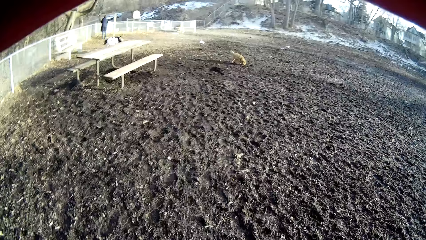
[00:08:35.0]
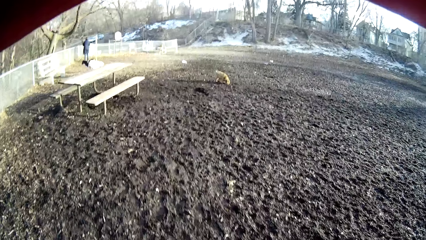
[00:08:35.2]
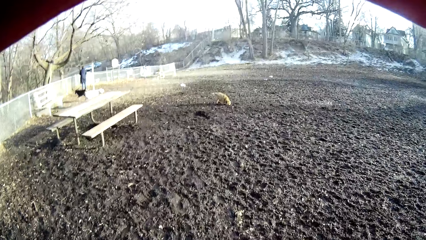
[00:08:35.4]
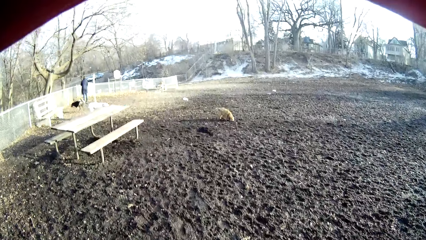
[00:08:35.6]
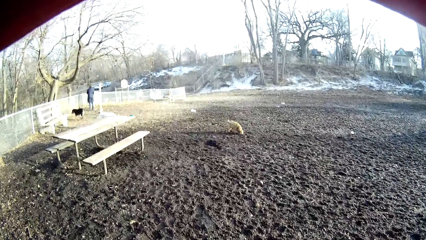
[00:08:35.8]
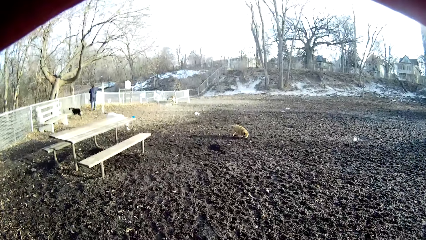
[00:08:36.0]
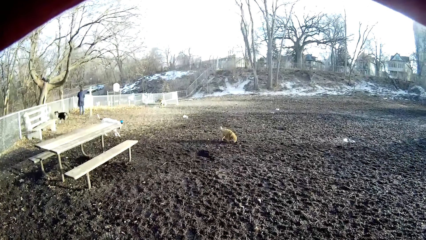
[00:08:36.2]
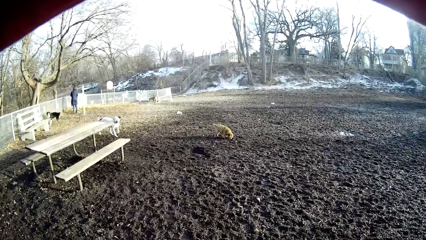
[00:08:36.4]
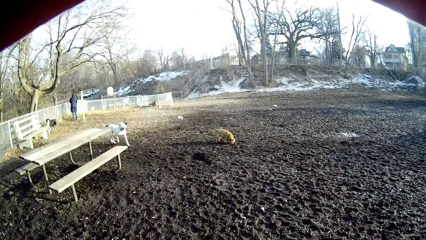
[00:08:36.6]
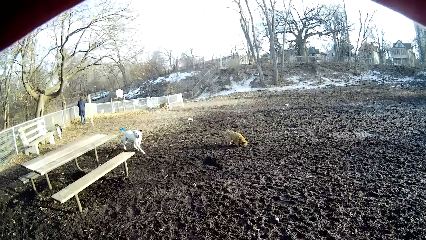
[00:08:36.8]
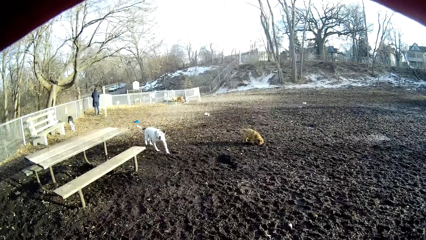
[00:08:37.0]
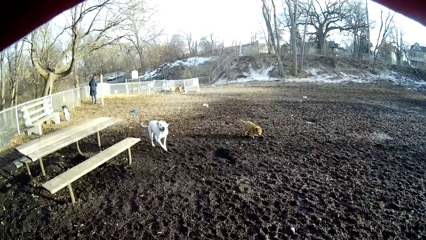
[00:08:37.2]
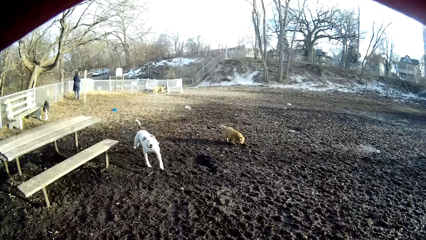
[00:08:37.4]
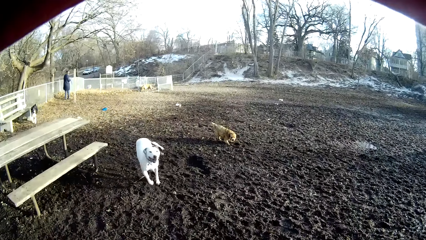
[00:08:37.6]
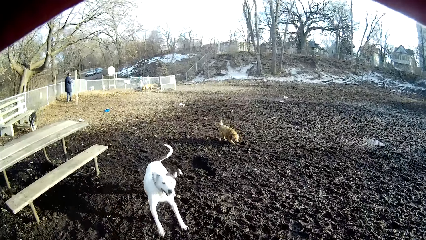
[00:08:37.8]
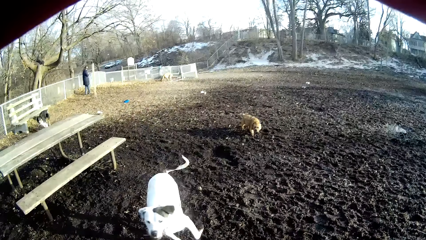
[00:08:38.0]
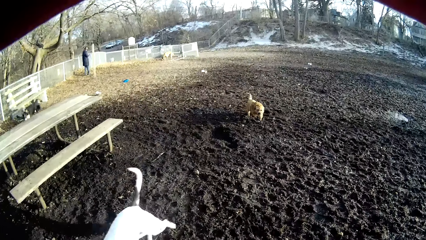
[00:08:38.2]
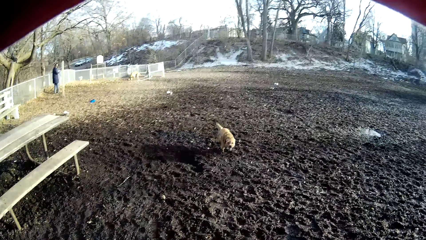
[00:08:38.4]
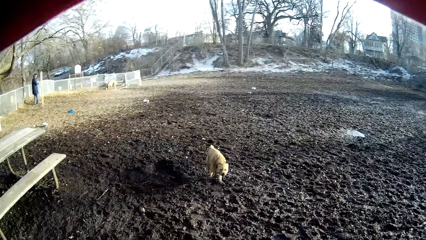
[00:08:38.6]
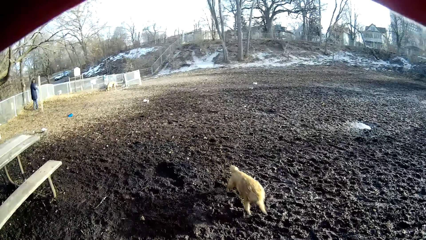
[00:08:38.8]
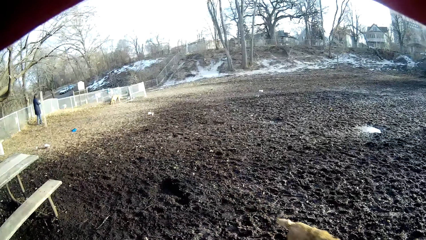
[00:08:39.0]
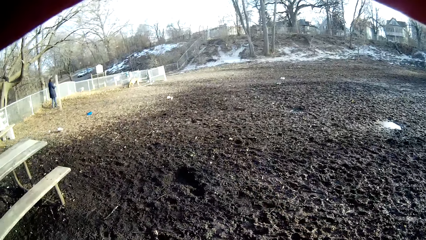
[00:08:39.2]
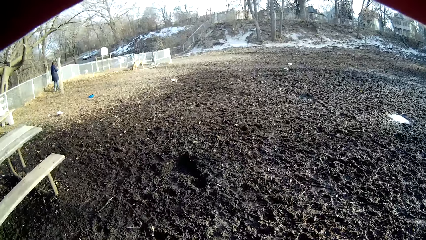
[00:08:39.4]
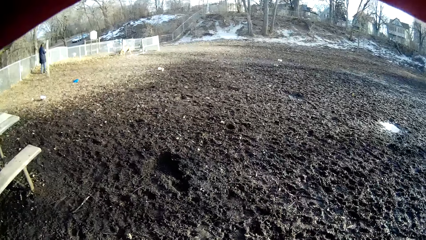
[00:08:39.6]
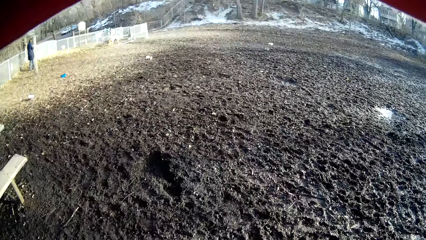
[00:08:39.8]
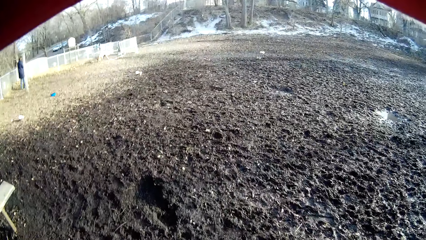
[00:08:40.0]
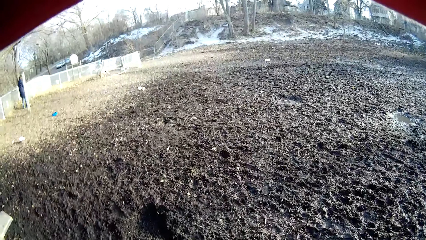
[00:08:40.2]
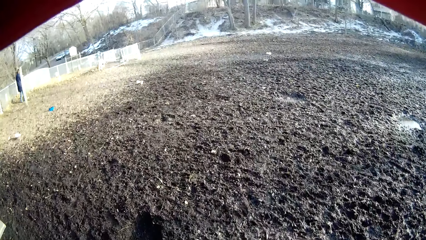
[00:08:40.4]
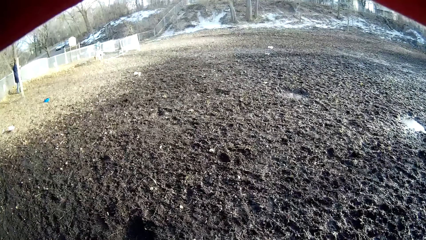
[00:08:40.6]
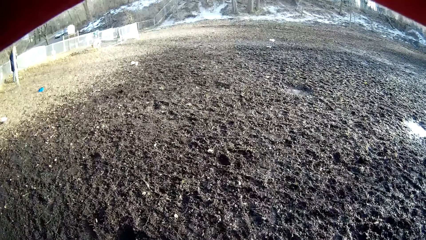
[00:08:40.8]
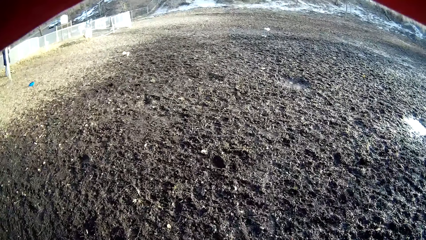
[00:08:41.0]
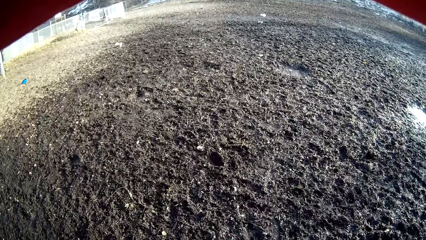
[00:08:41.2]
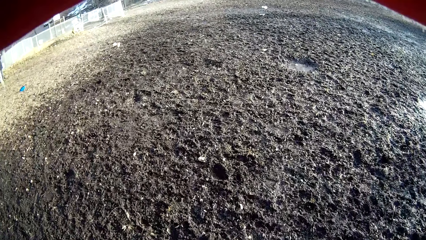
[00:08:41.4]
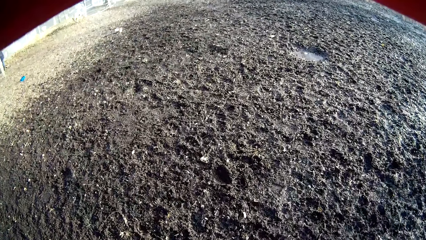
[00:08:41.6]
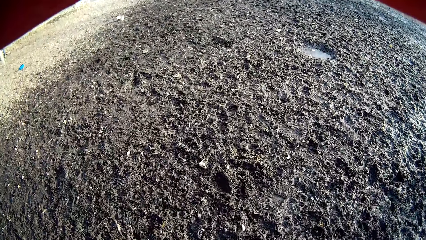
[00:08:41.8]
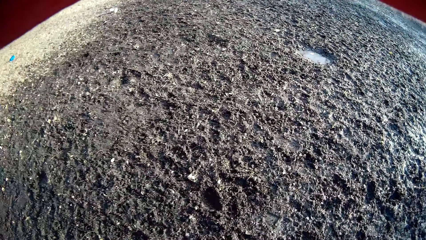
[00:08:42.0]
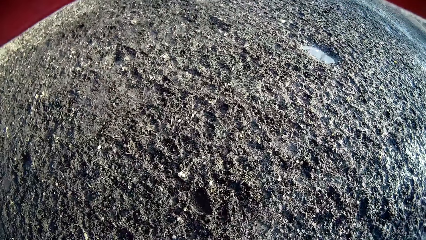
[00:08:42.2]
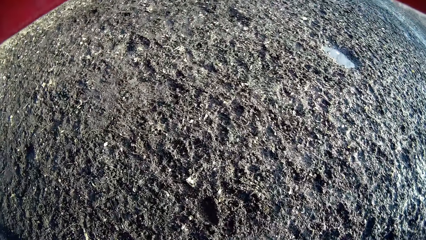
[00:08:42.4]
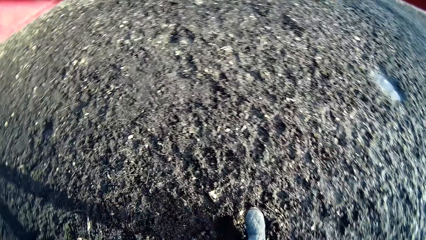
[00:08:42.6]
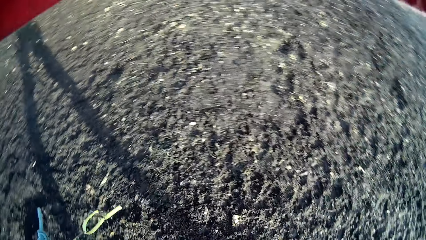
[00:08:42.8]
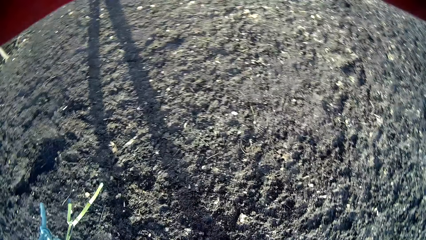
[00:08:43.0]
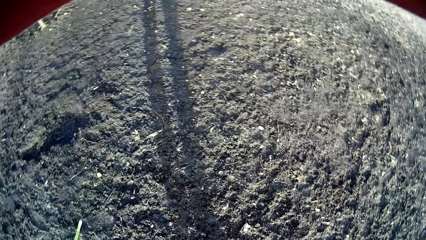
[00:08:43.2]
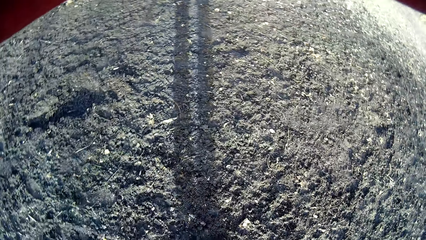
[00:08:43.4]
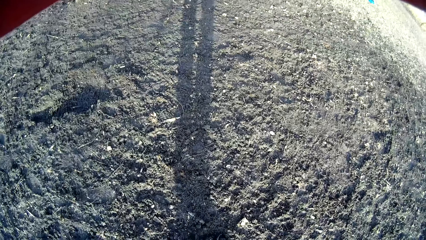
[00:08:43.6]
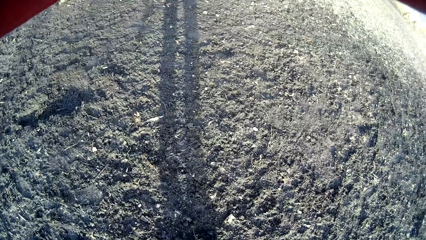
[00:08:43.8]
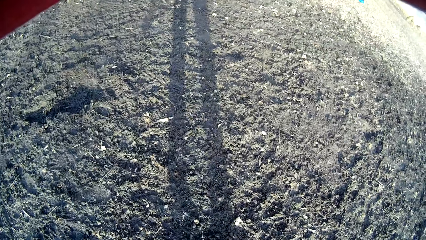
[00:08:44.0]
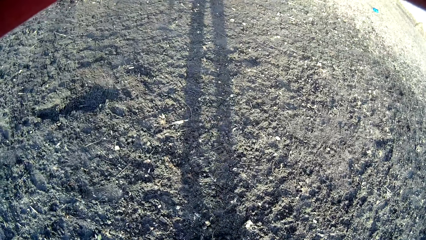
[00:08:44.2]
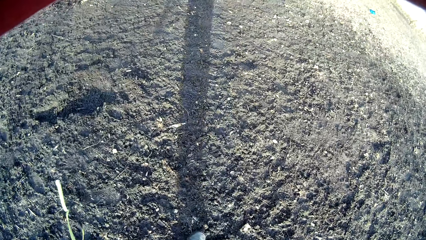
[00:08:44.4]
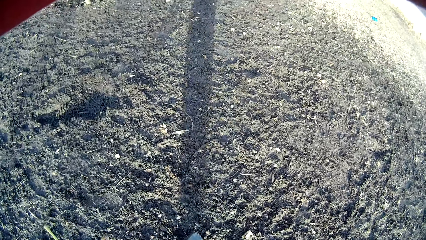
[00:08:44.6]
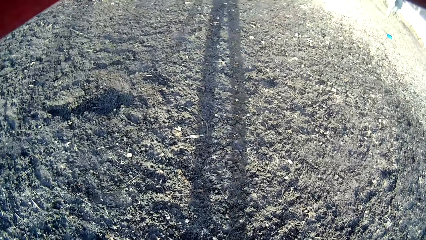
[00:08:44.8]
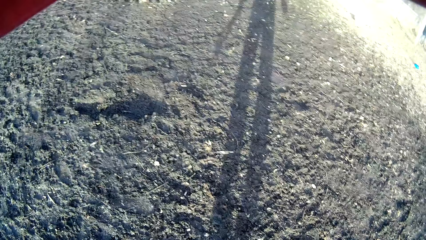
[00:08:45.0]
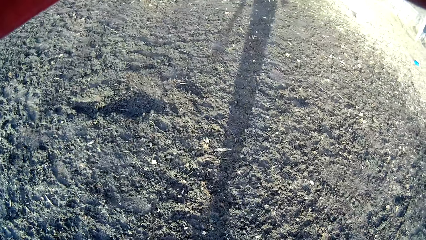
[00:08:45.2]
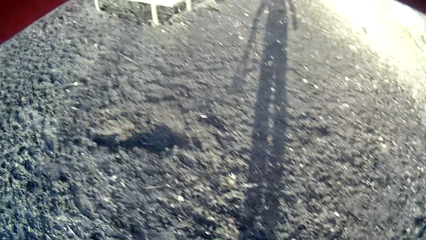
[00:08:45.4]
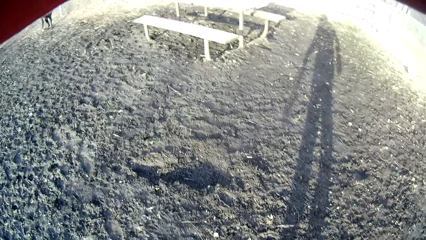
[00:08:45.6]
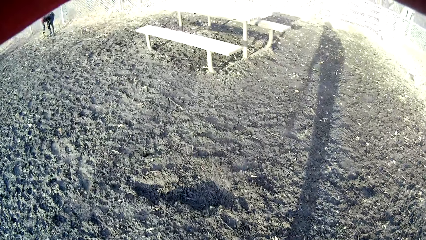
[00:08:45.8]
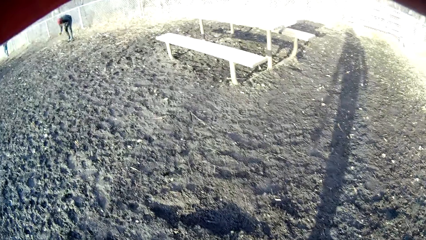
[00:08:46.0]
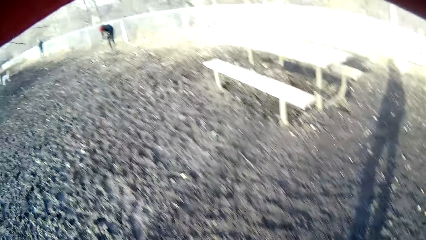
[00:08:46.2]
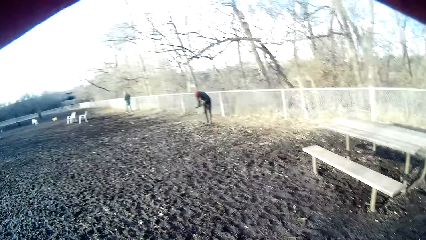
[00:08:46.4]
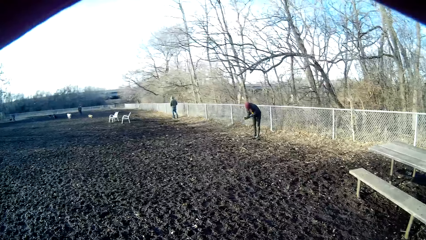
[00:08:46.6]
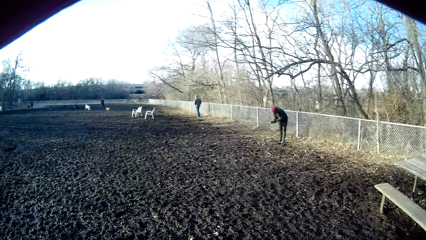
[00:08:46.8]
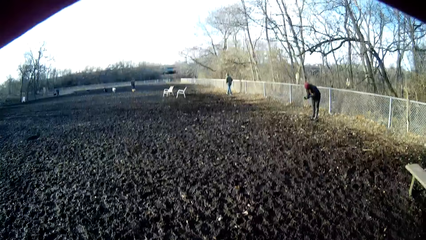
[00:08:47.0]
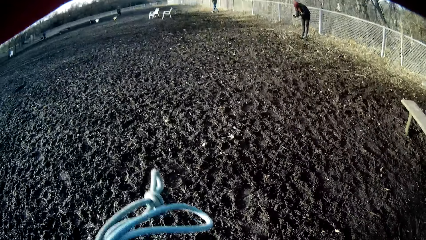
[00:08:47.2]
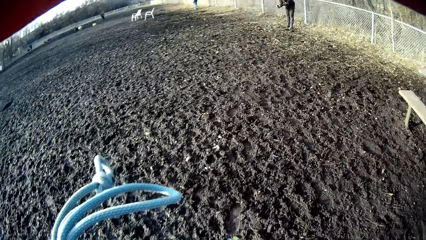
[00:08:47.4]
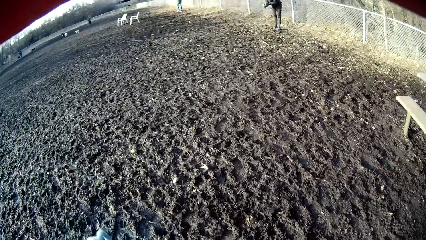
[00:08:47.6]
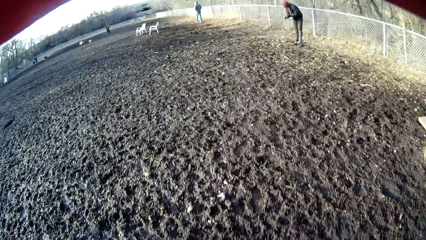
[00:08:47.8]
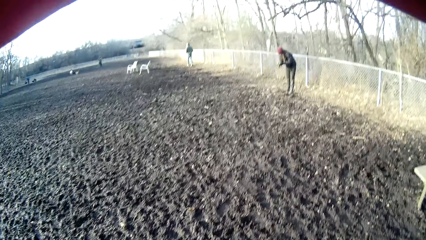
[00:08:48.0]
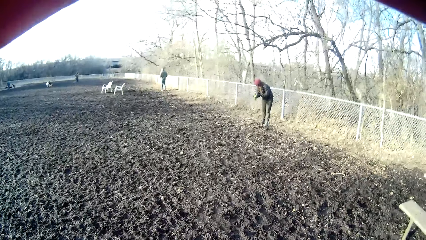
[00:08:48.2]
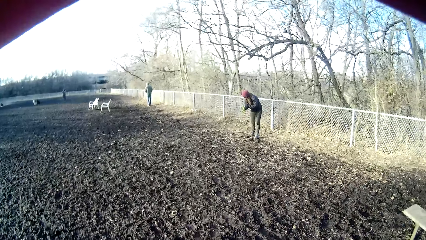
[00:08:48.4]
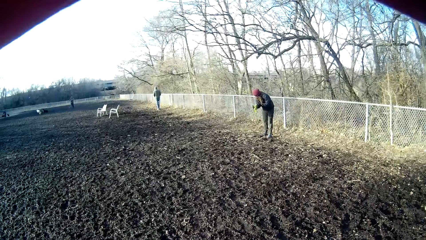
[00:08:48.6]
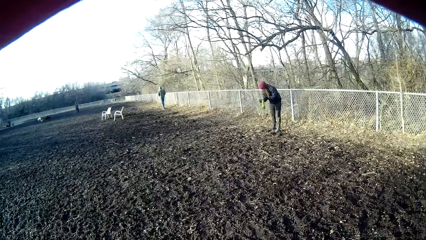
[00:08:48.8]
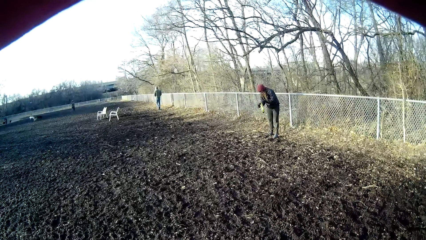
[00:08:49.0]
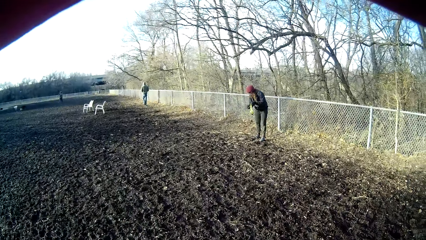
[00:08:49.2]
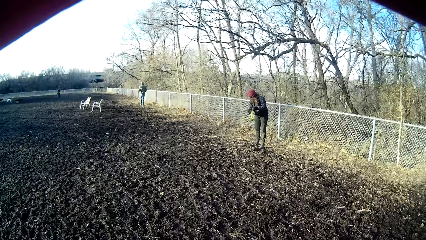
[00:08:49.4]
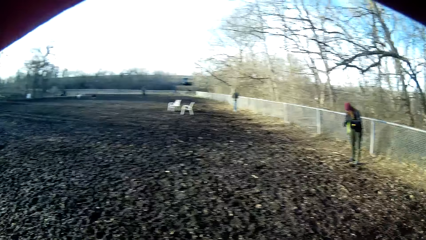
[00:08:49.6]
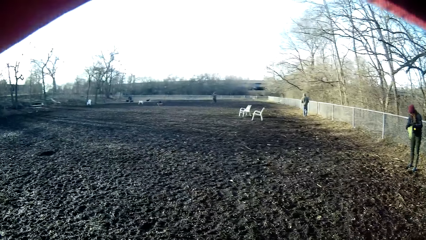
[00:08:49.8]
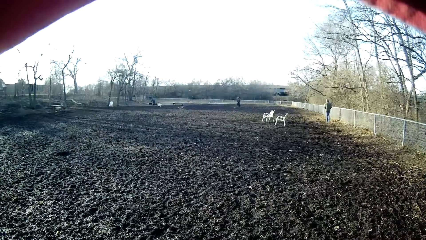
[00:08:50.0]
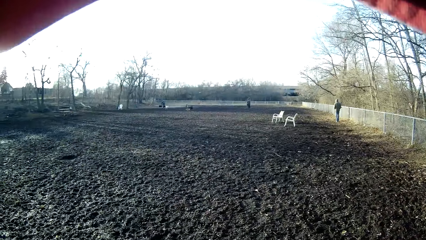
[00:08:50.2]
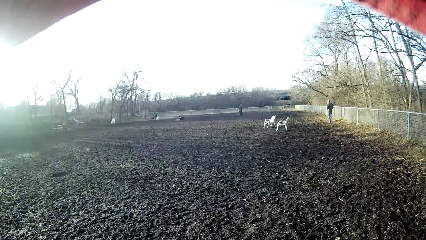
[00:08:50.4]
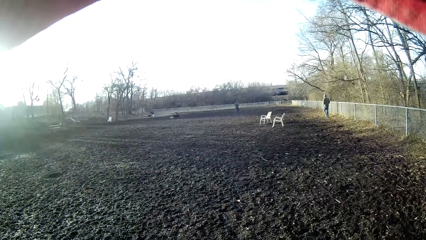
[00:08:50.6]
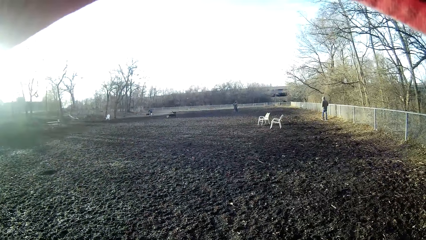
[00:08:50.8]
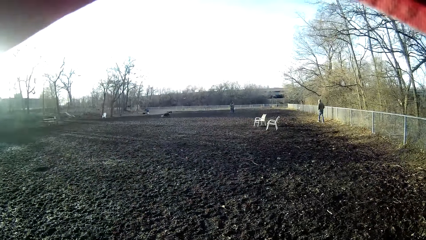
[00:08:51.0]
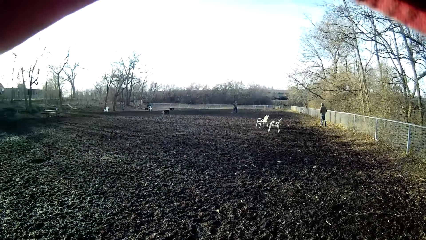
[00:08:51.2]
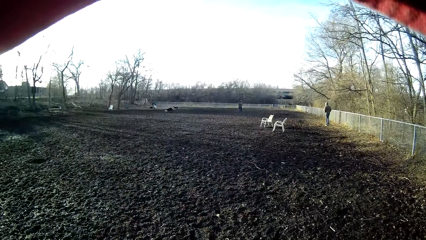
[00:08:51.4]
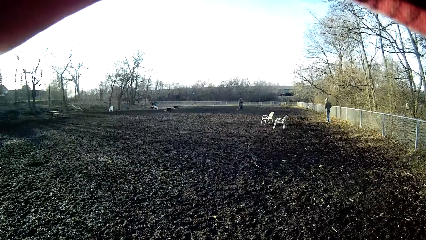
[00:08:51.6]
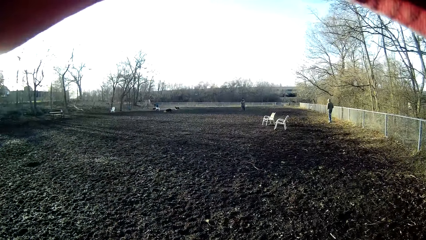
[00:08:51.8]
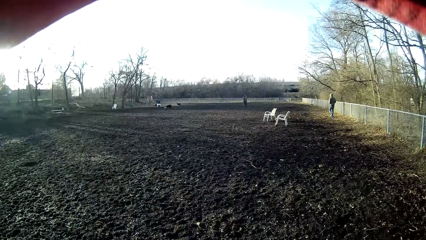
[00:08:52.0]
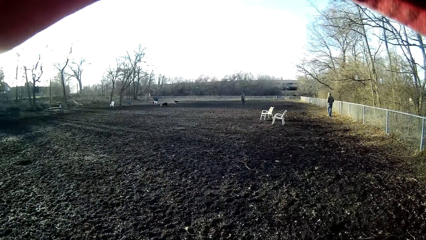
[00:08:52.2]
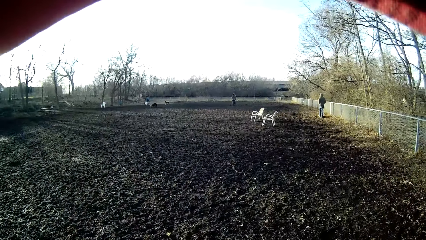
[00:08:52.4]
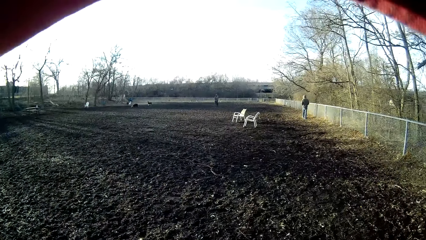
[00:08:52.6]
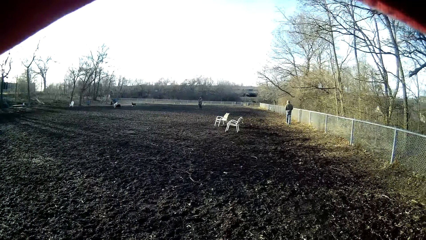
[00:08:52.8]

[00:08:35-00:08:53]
The camera wearer moves around the field. He moves a stick with his foot. He moves around the field. A person holds the dog food. The camera wearer stares at the field.
